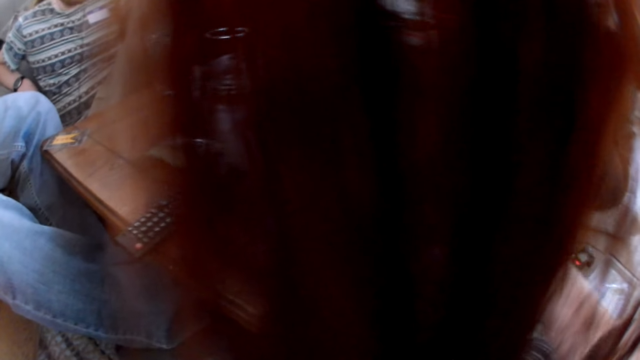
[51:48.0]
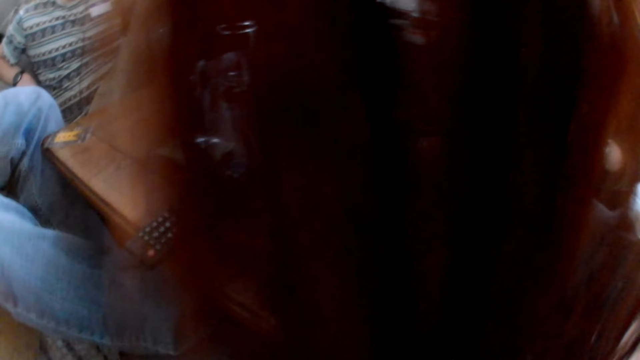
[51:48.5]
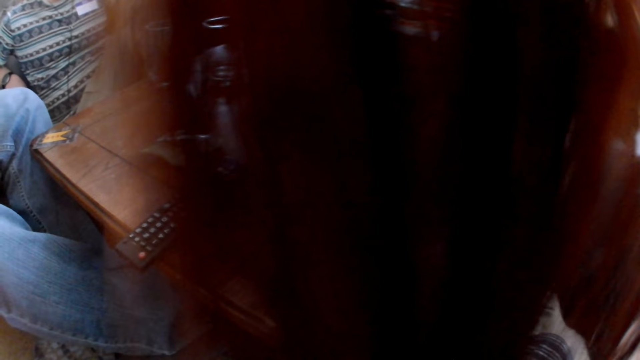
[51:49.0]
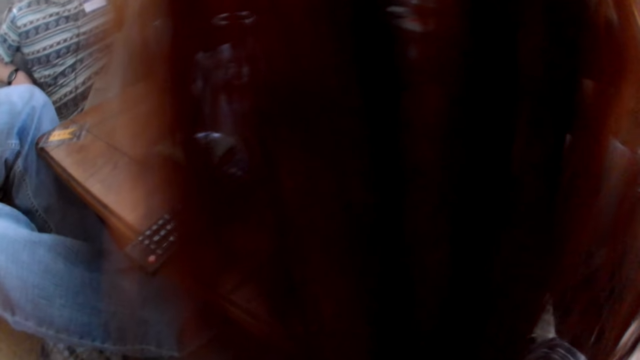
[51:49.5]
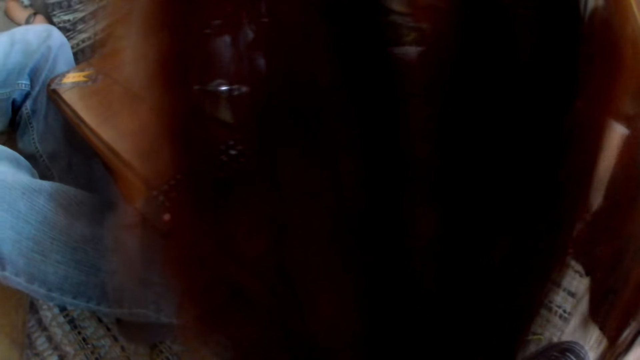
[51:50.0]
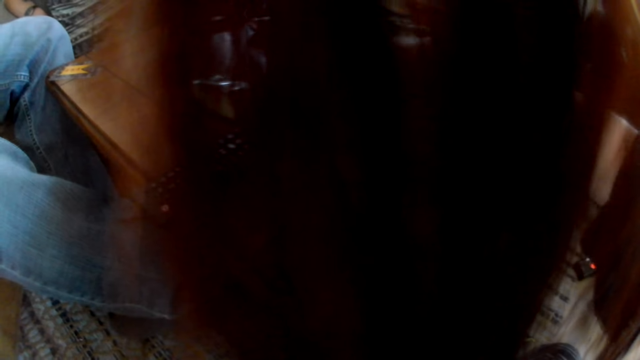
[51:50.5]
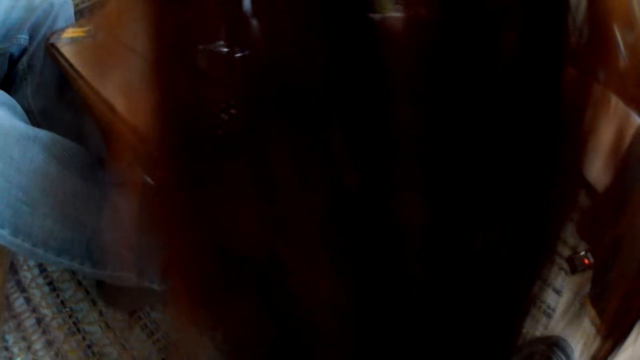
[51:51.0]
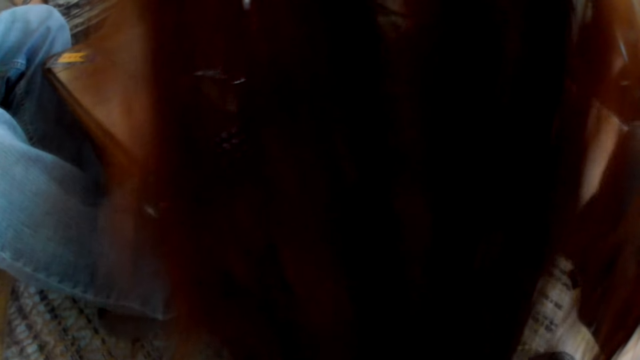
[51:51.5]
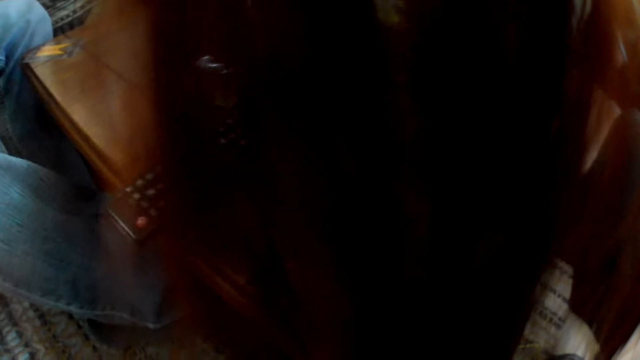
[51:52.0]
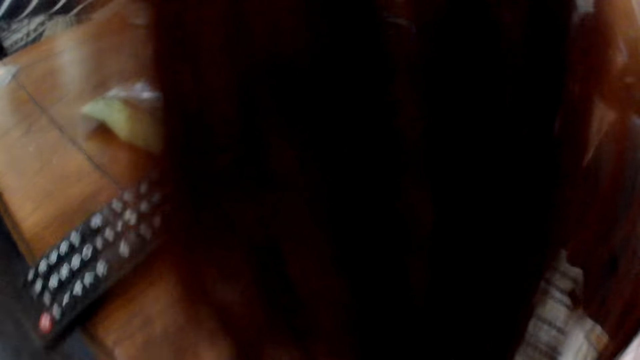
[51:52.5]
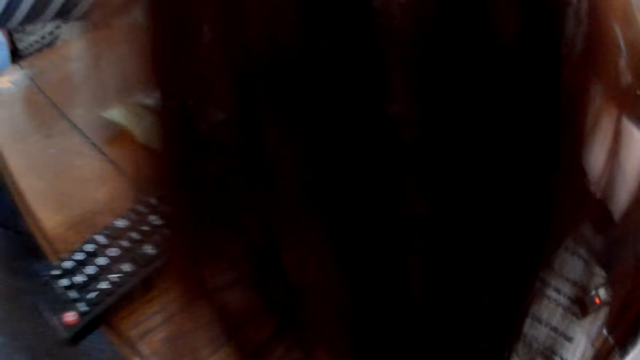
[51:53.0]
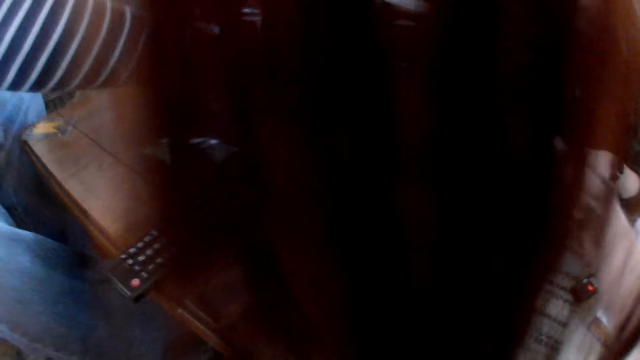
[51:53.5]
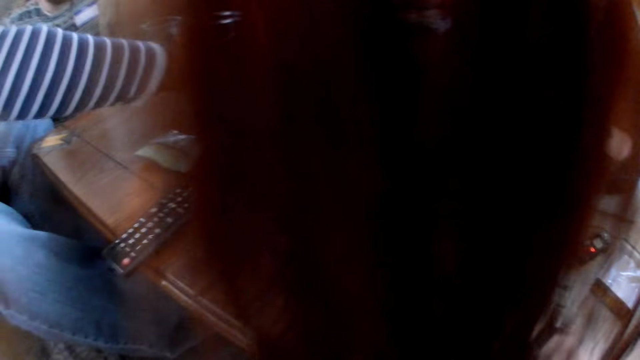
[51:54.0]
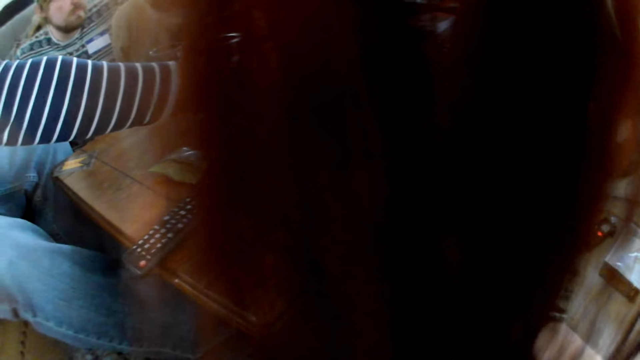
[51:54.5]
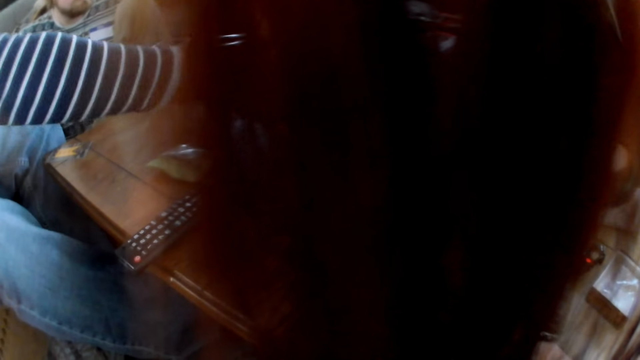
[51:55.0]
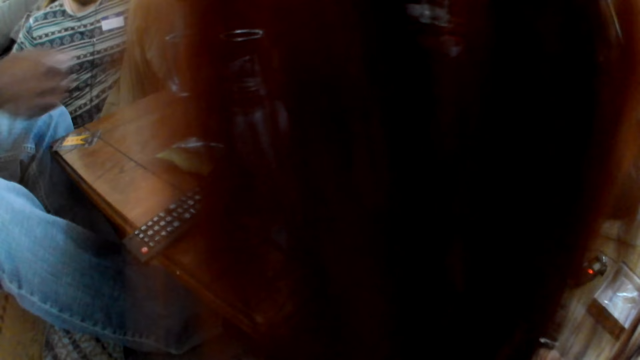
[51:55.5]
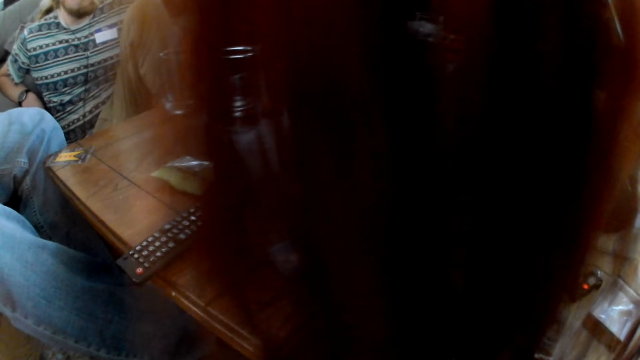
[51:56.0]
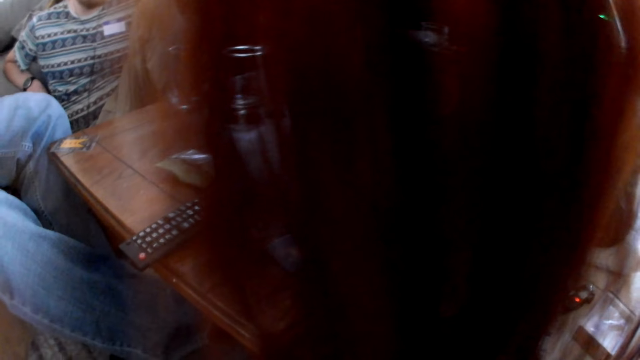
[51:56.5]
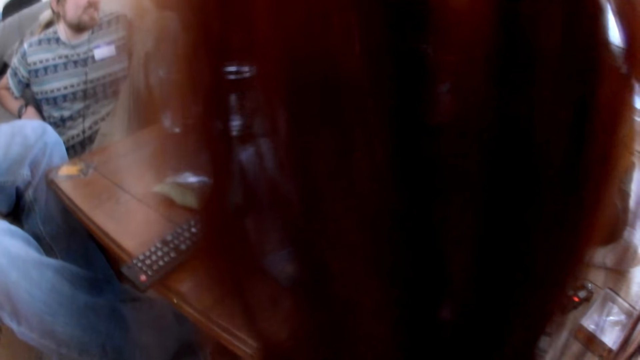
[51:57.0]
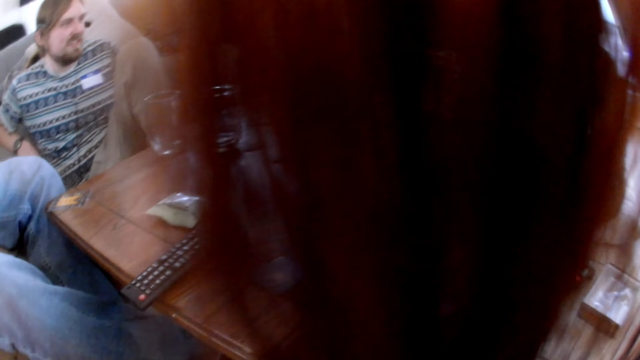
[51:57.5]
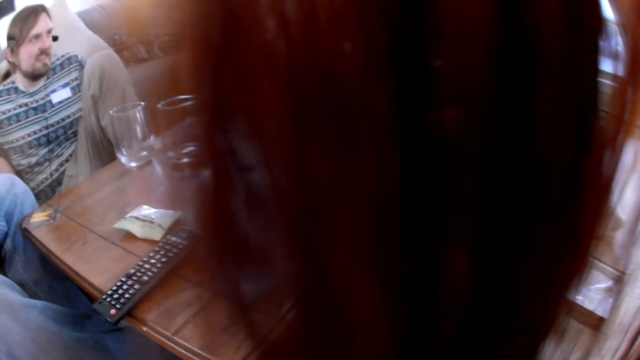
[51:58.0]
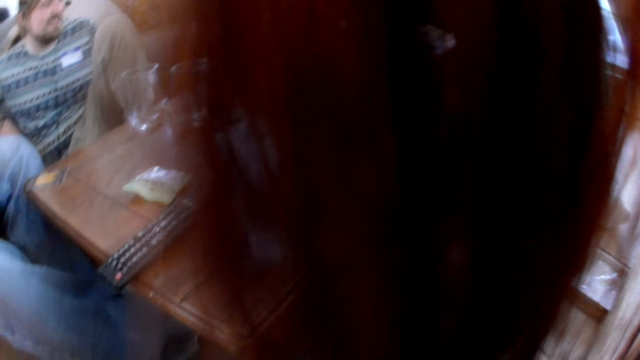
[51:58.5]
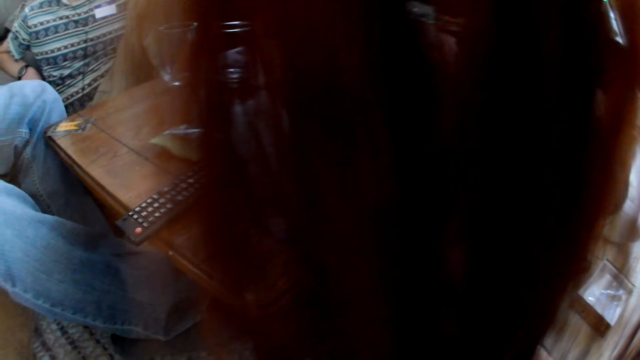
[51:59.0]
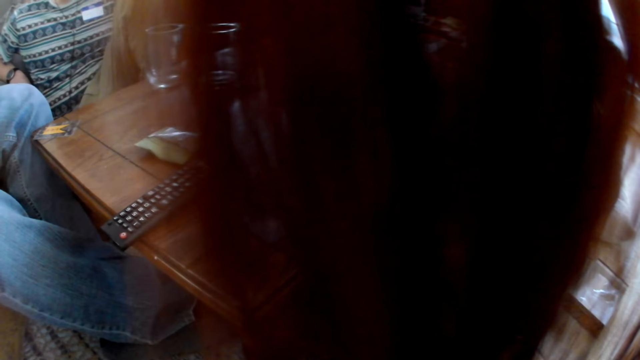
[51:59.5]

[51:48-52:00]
The camera wearer does a hand movement.

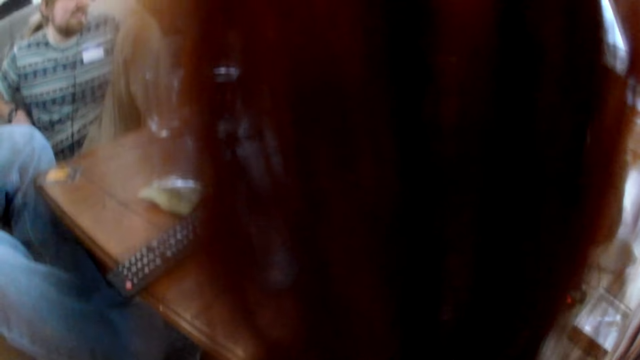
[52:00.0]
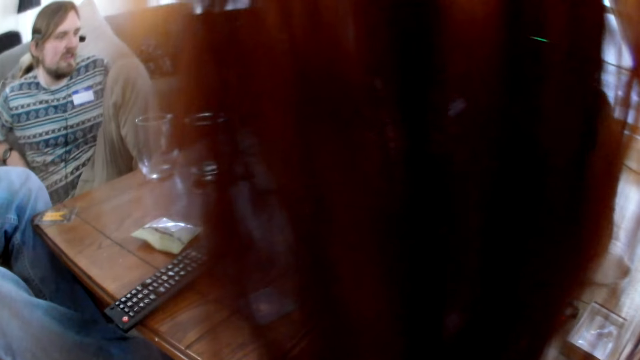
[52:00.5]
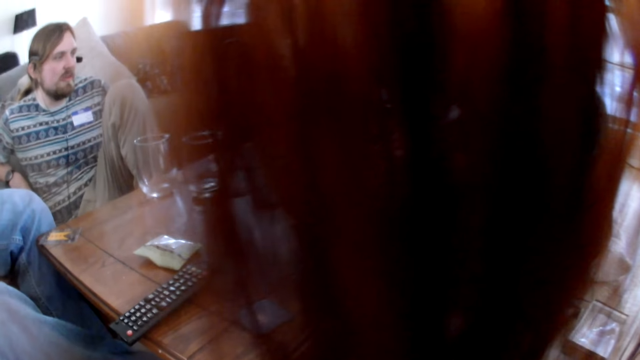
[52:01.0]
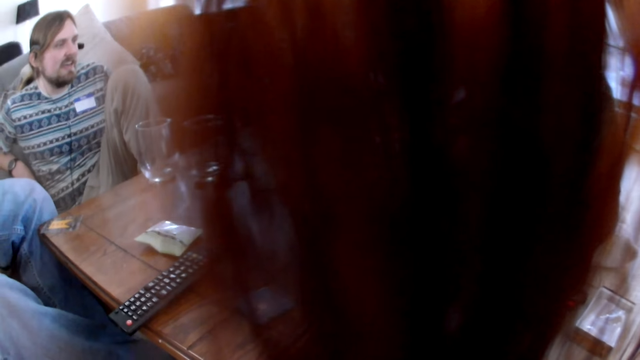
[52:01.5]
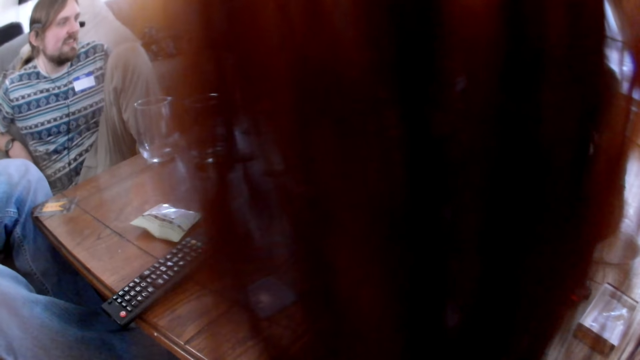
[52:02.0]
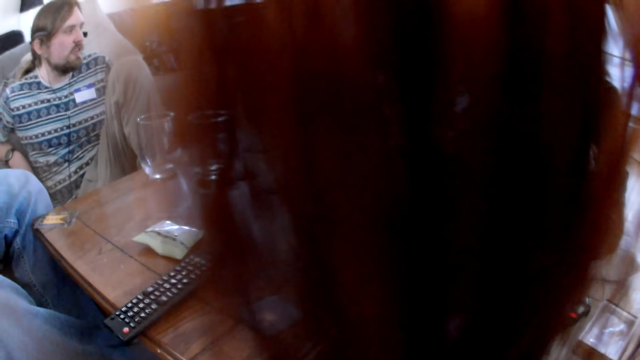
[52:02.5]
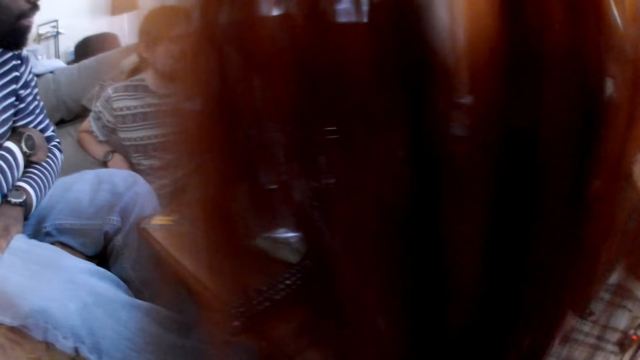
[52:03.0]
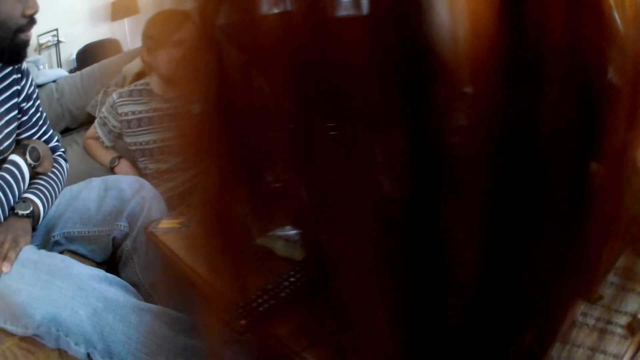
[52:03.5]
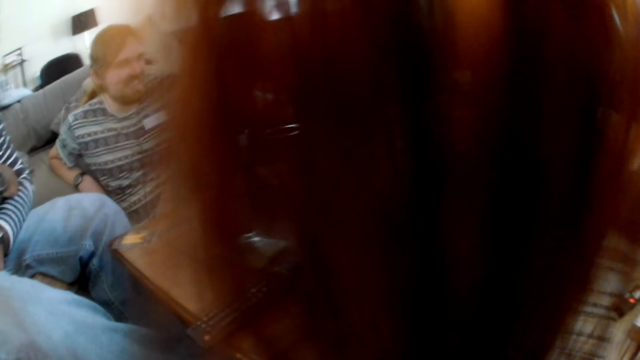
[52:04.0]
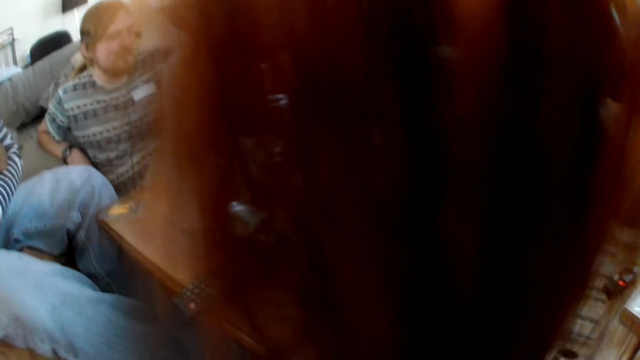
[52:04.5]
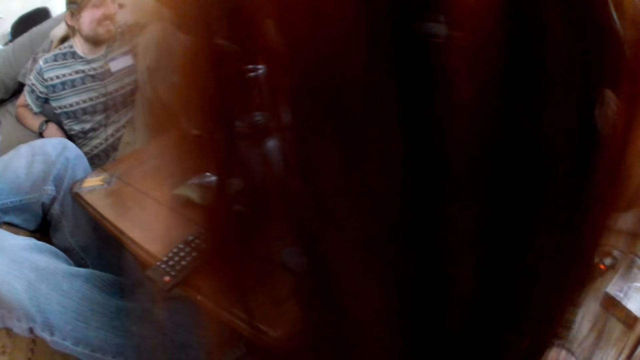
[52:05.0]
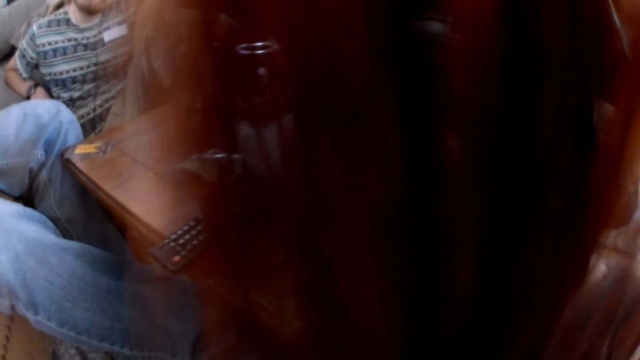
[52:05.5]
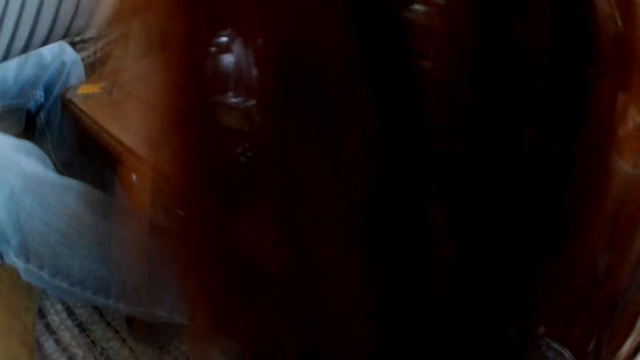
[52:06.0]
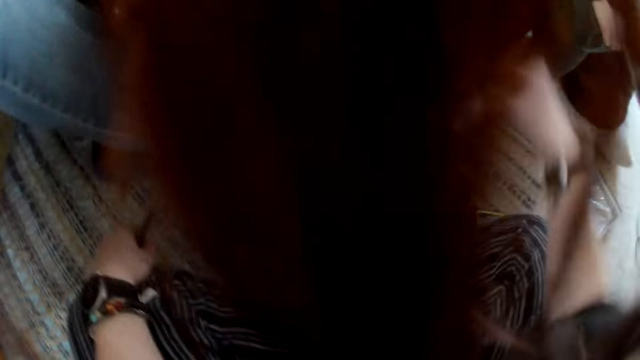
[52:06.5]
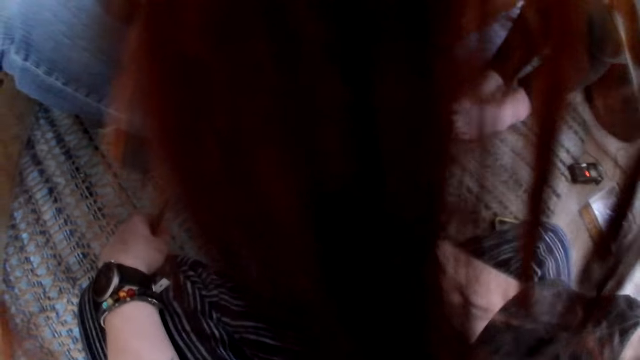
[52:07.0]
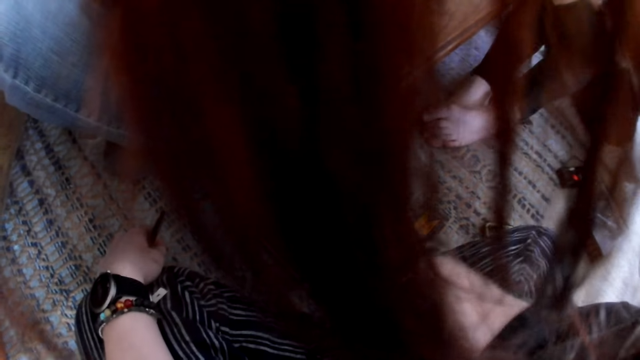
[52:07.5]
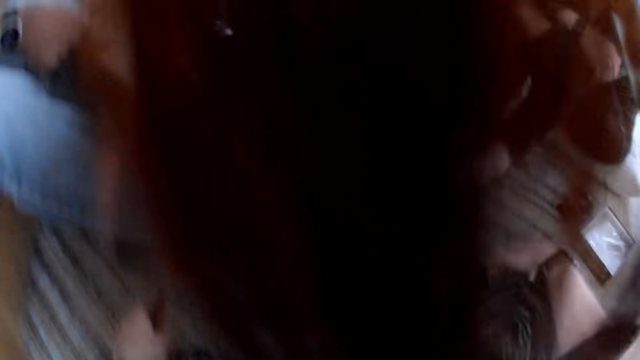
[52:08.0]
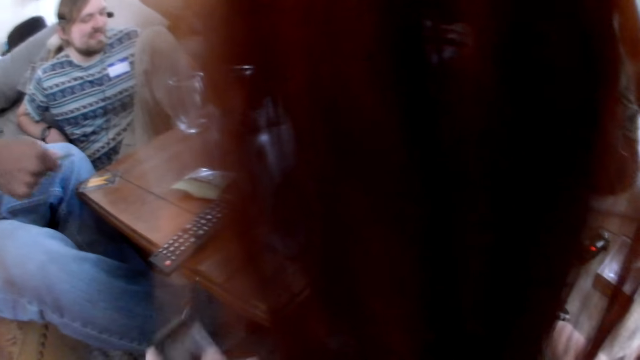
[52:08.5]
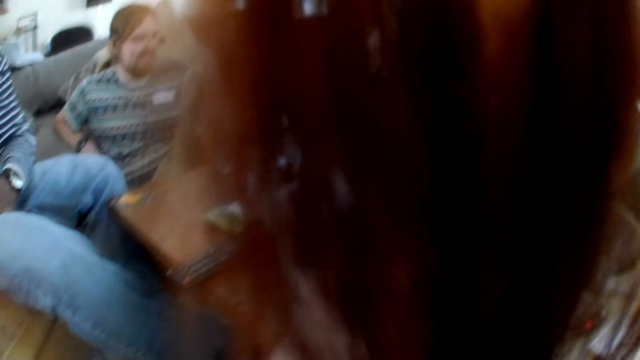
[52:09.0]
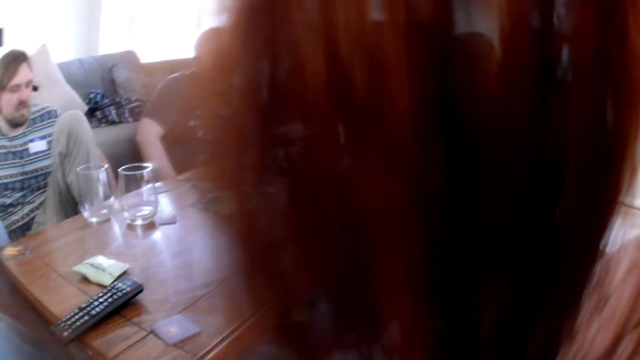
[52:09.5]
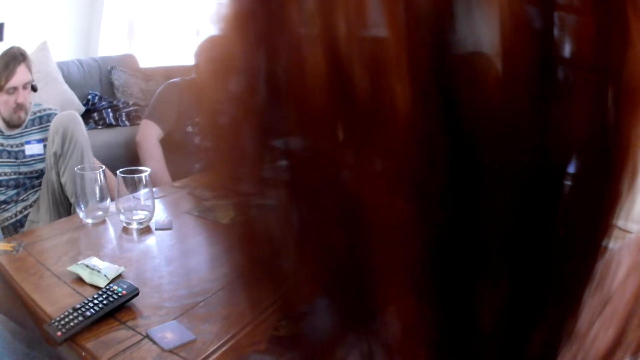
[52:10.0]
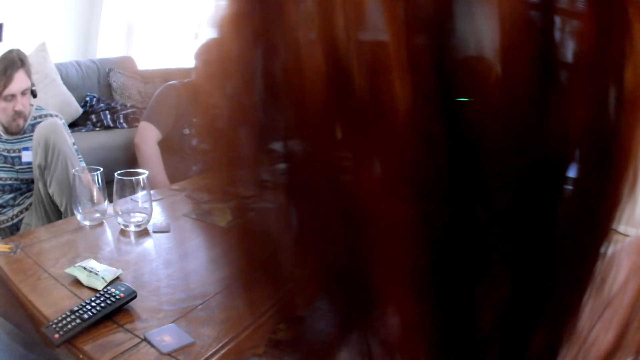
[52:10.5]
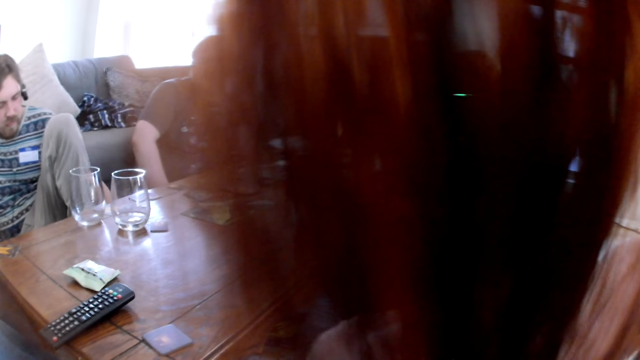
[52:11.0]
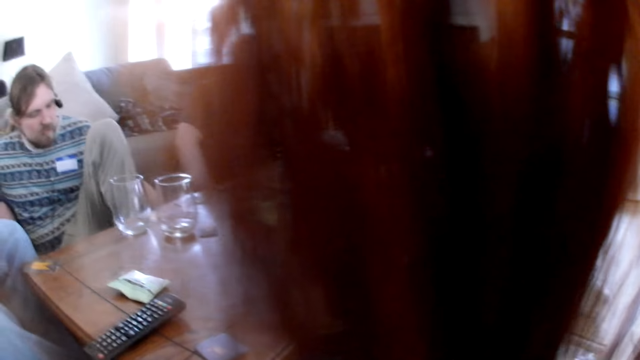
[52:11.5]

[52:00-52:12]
The camera wearer does a hand movement. They drink something.
